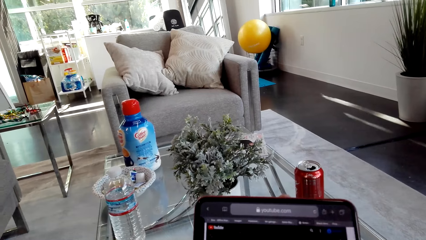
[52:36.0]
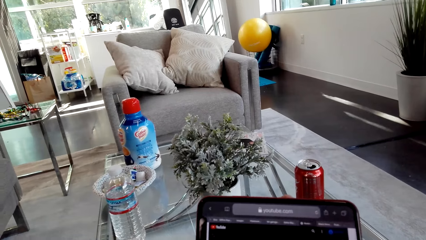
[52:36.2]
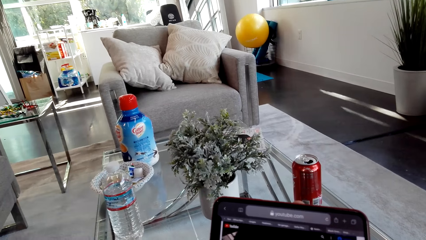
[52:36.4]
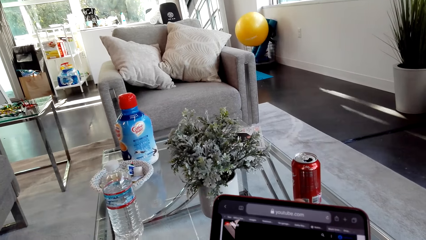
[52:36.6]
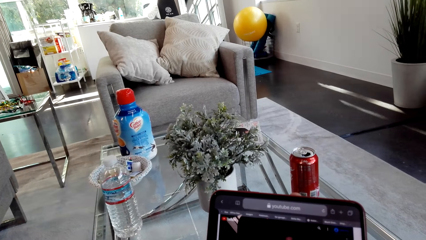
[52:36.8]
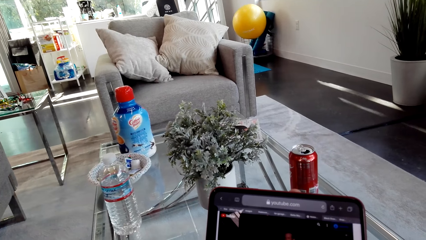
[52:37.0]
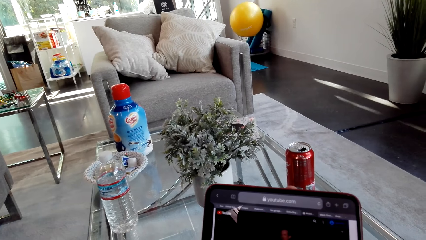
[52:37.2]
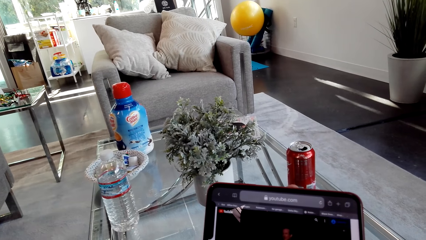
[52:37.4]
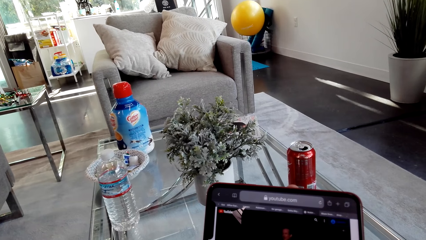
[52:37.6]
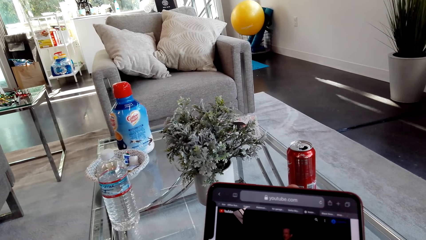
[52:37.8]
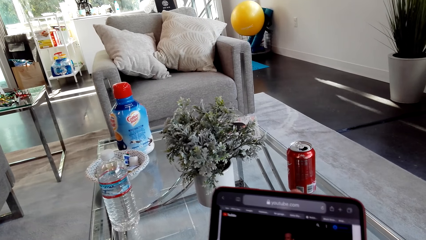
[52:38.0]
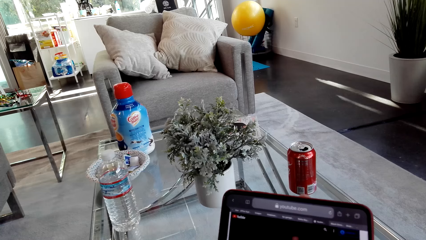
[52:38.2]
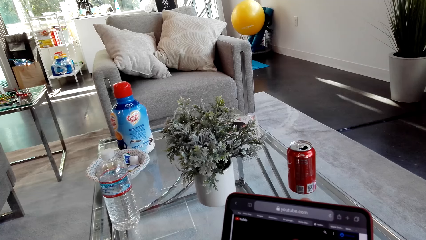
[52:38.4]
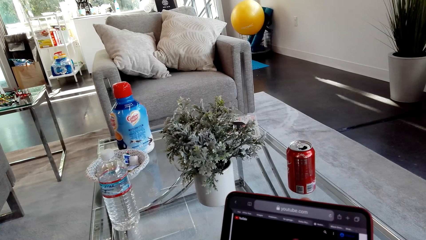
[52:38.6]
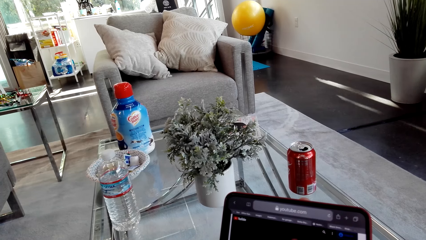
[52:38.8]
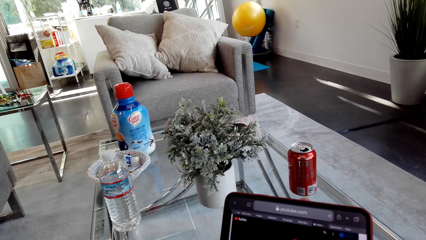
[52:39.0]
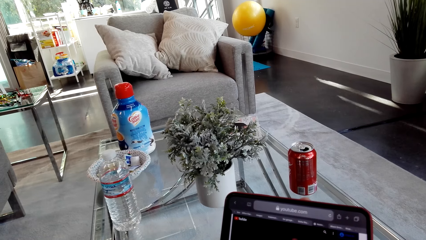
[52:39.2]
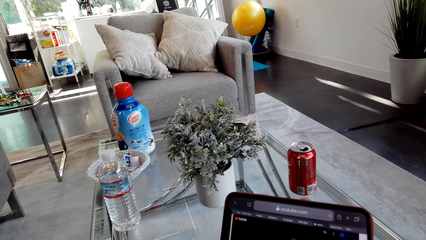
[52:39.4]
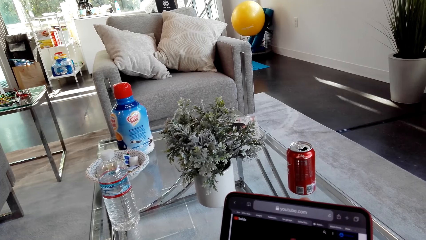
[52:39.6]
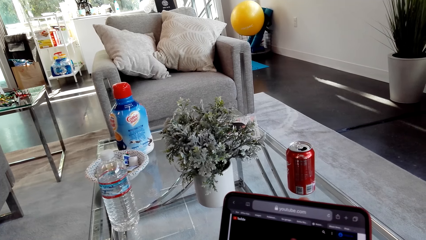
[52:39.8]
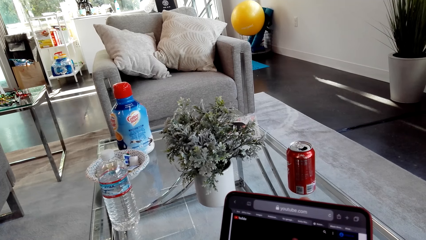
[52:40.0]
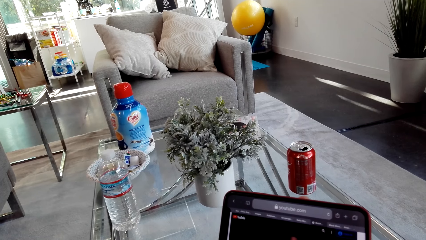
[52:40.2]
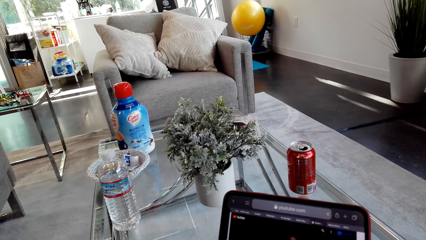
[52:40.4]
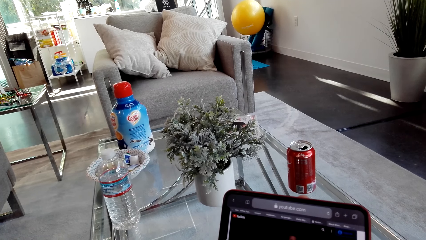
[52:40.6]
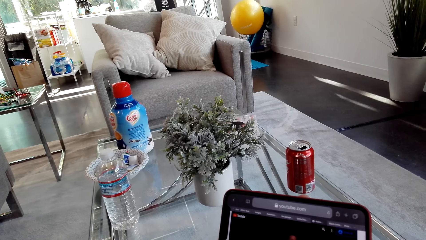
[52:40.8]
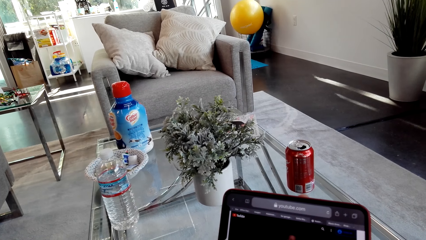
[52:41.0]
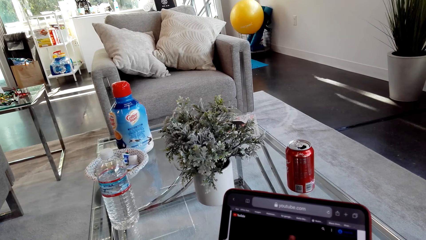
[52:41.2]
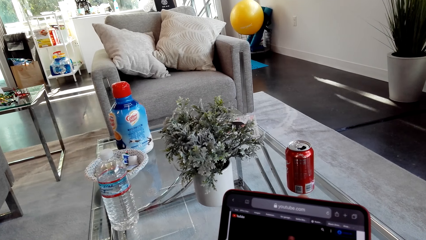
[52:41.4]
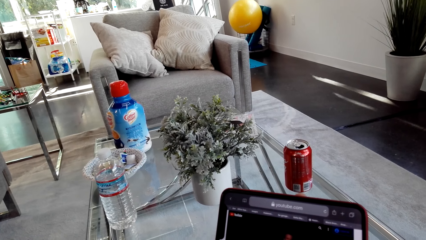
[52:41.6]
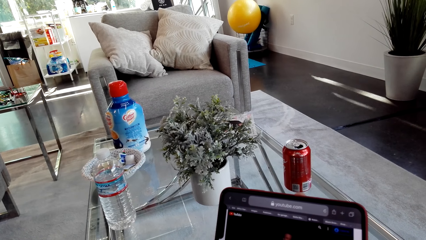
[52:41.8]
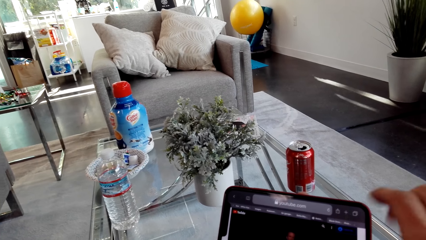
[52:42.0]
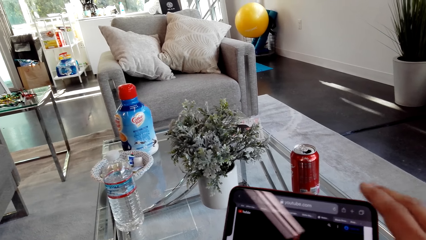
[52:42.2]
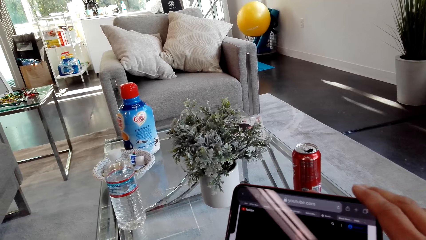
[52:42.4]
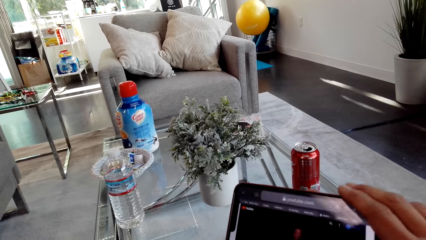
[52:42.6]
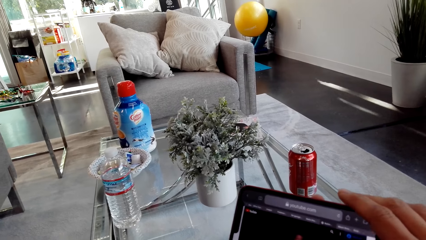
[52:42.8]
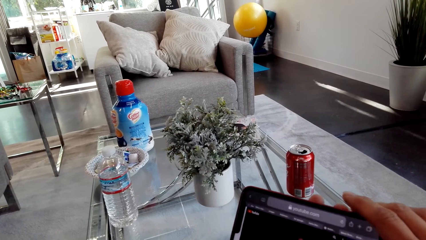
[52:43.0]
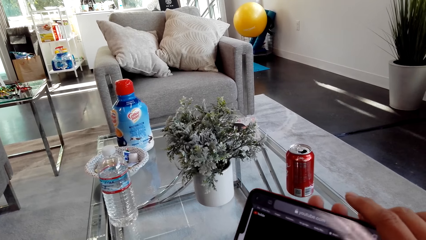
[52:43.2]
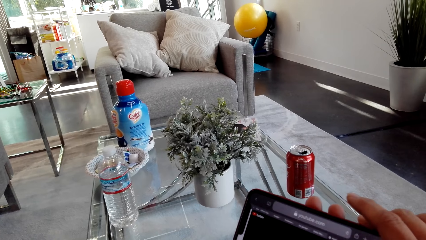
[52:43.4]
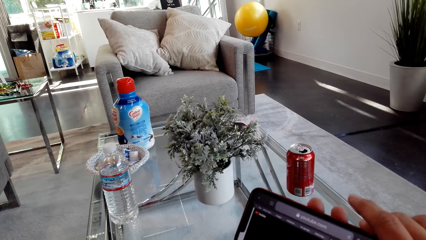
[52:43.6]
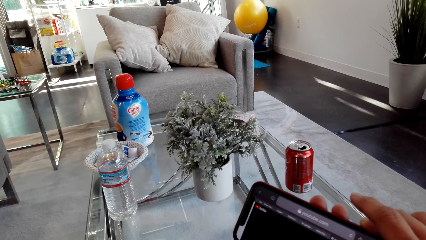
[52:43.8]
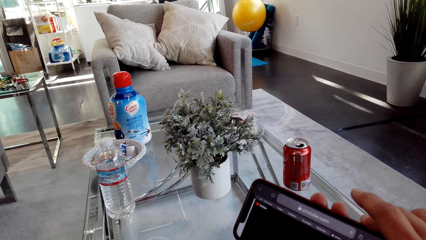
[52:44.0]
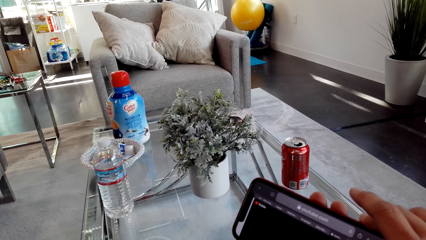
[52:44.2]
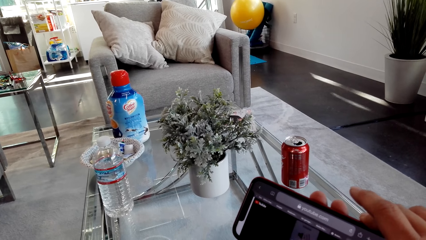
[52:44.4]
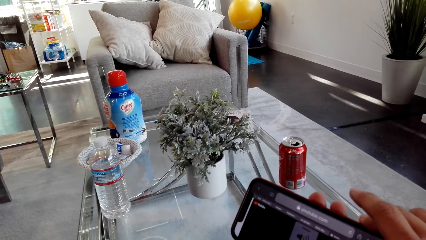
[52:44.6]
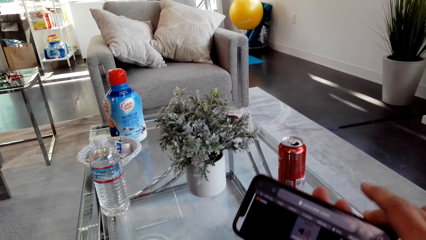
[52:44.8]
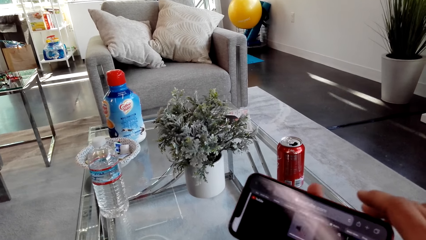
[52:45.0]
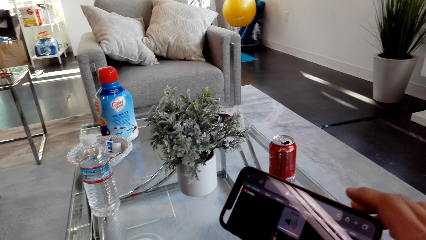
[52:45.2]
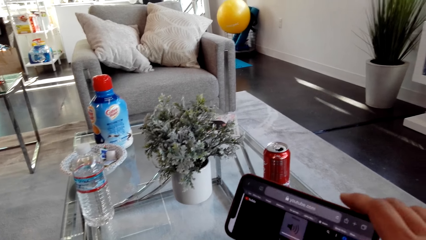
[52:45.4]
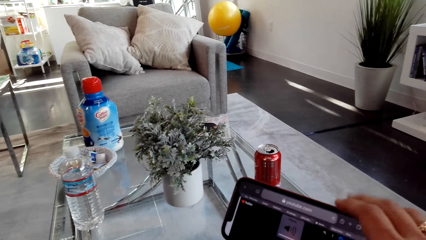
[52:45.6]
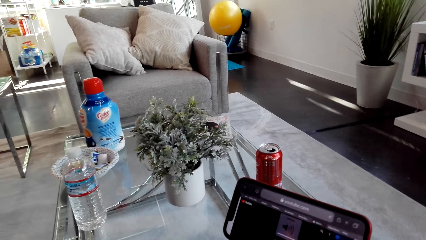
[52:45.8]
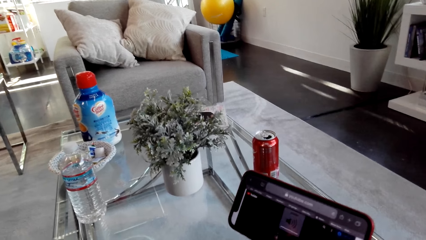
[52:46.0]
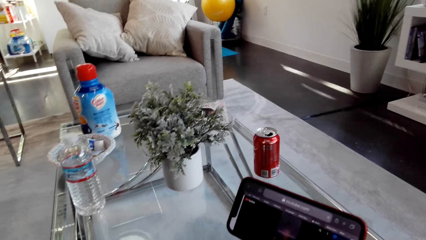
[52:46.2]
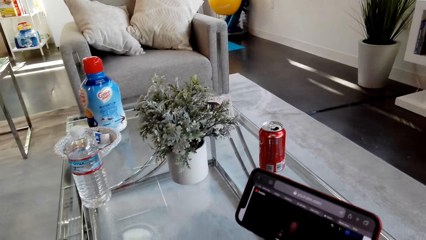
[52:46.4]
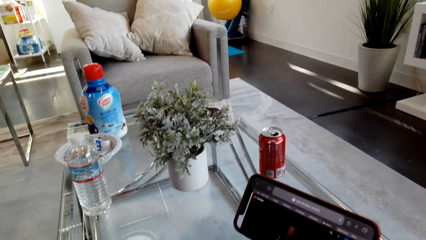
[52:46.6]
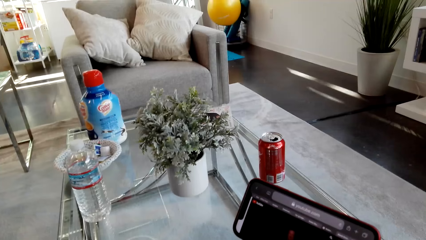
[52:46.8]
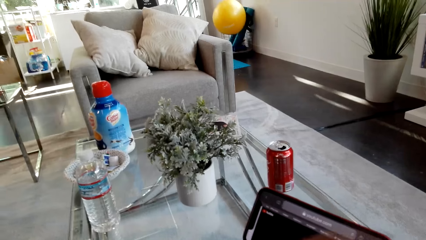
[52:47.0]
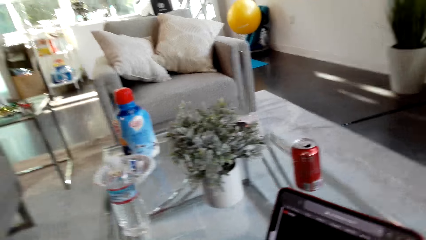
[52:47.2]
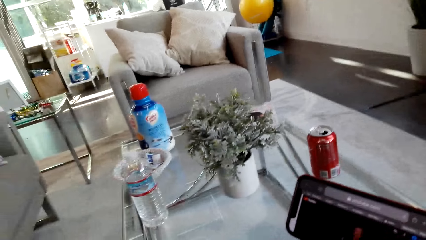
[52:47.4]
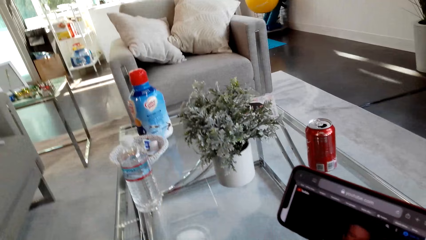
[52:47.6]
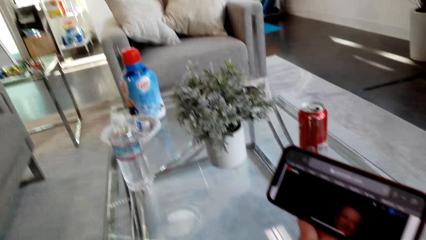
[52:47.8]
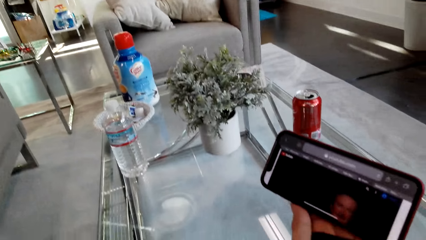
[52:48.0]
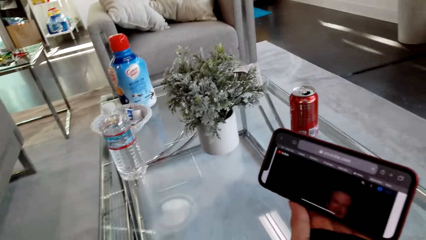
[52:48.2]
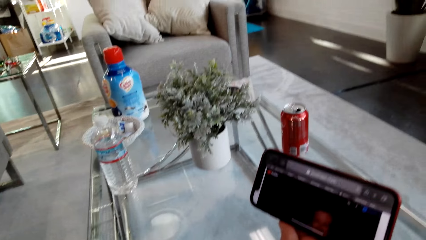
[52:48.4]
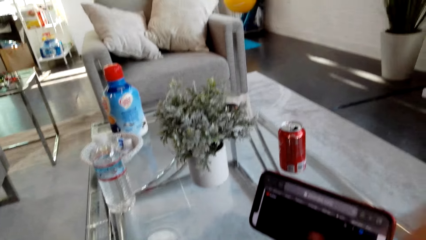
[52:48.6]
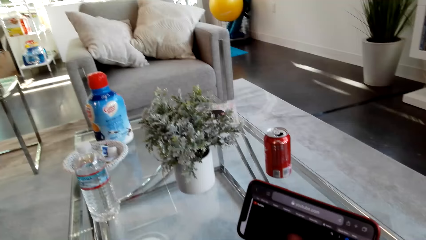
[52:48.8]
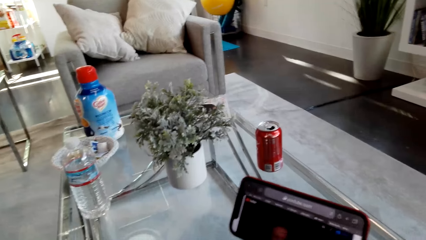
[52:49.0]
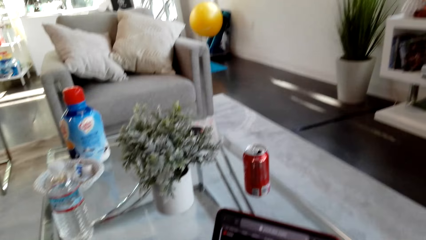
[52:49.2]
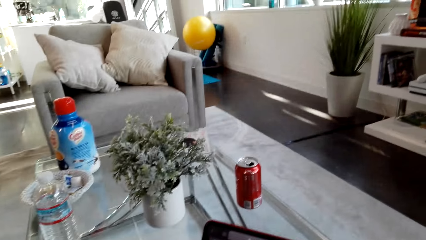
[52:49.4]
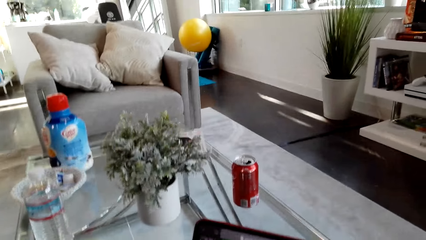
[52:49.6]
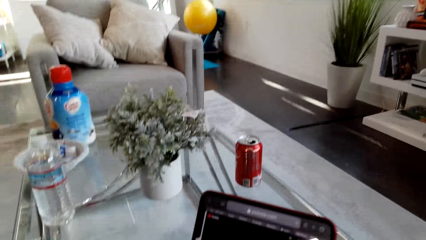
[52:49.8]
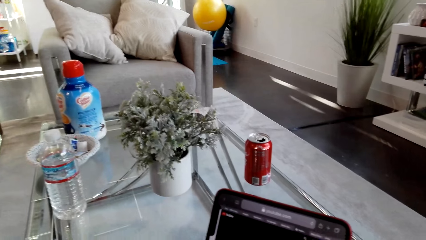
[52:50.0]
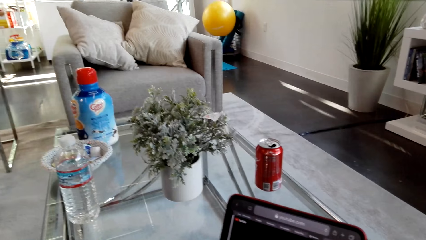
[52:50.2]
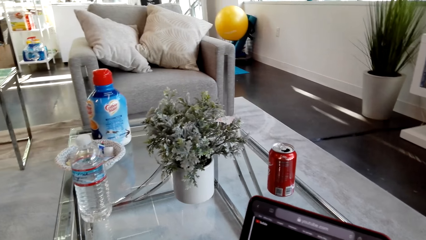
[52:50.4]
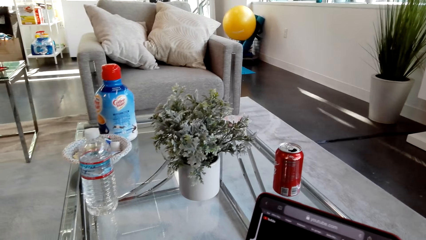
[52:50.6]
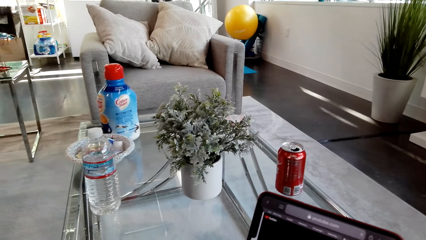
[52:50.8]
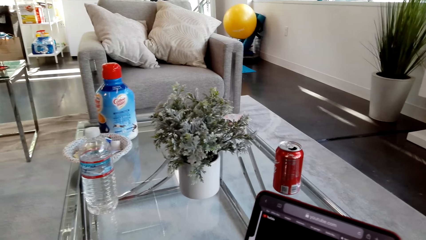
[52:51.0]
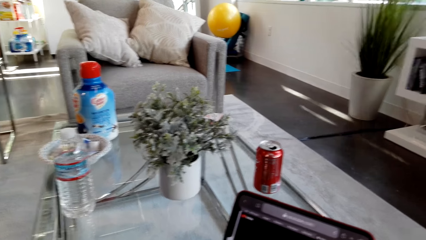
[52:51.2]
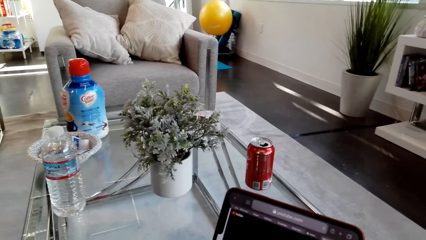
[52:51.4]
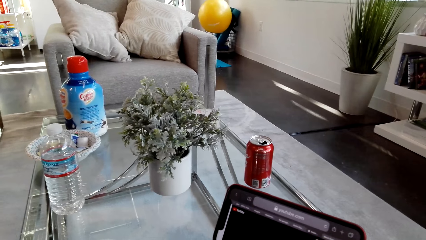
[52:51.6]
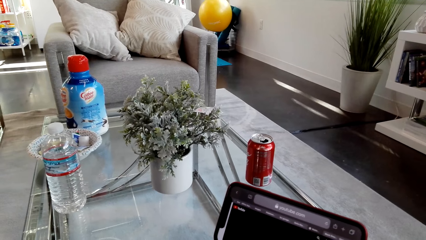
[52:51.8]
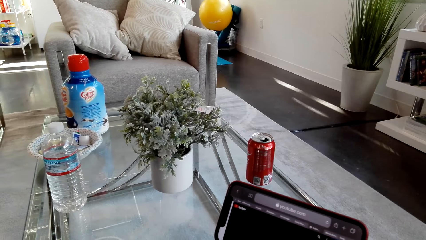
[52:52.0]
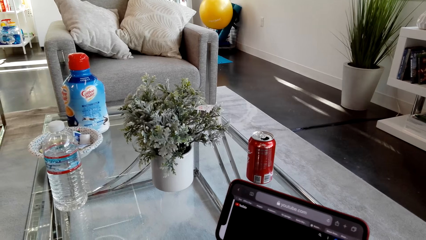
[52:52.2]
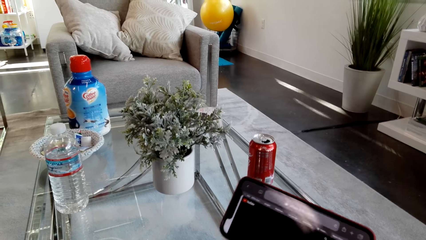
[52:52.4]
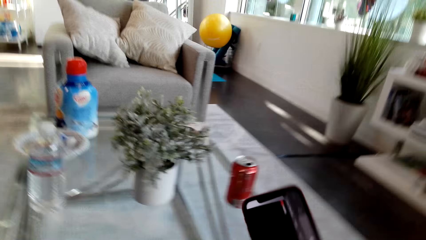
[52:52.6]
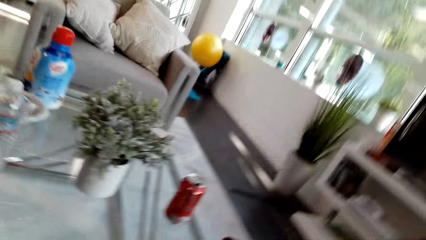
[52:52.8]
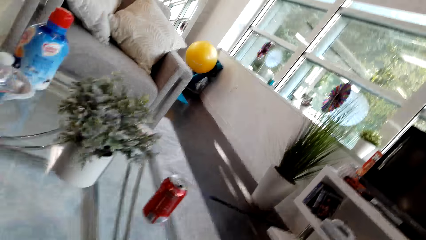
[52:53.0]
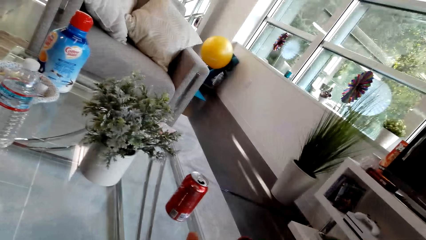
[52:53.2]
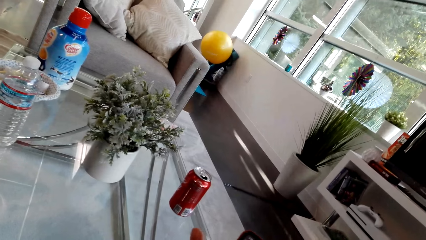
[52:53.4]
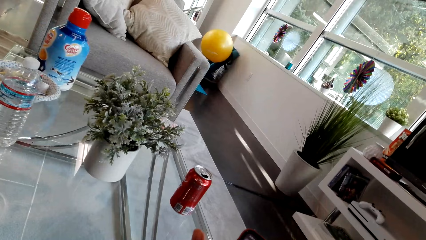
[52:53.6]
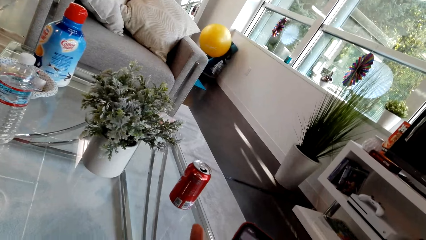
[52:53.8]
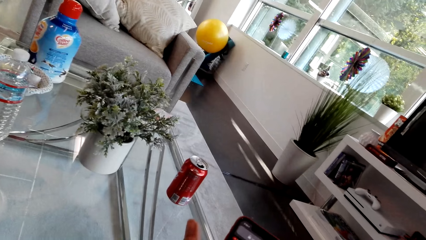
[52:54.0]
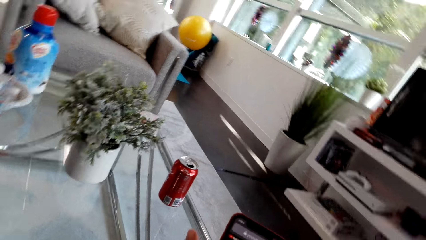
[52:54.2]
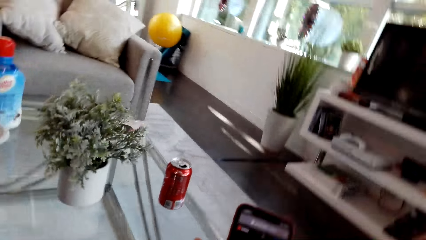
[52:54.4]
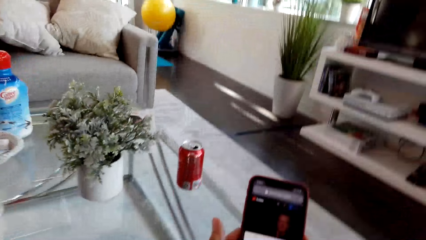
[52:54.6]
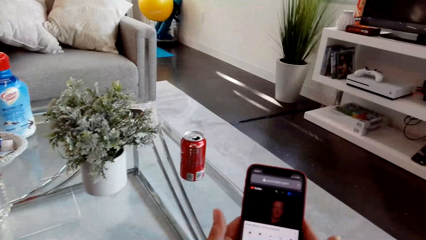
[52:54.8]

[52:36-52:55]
The camera wearer puts a hand on the phone. They use the phone. They remove the hand from the phone. They use the phone.
